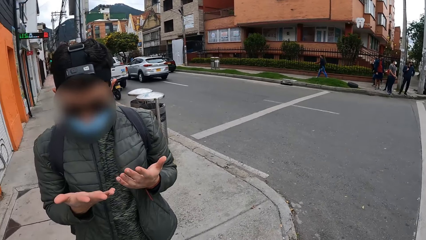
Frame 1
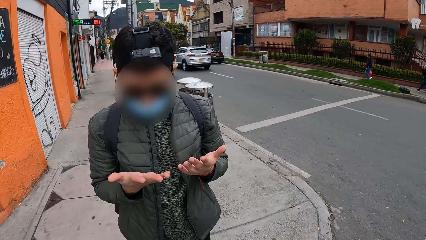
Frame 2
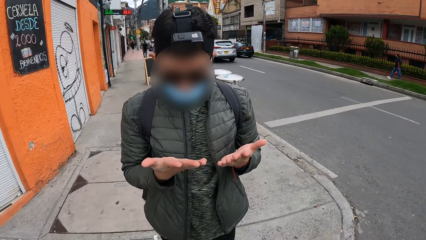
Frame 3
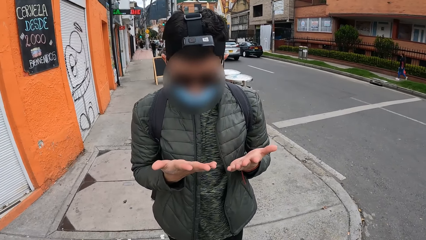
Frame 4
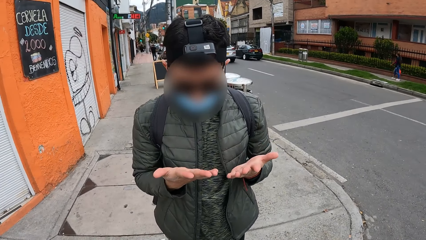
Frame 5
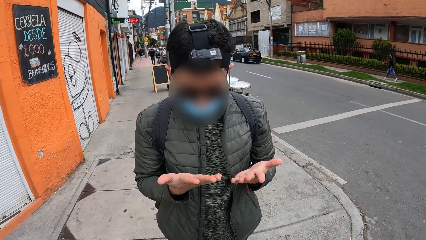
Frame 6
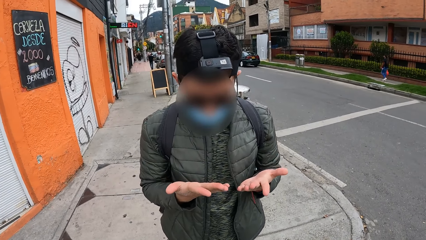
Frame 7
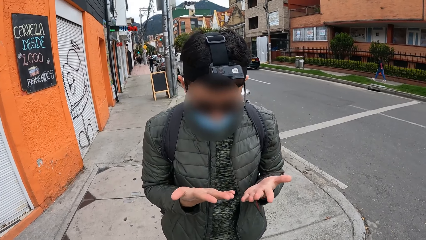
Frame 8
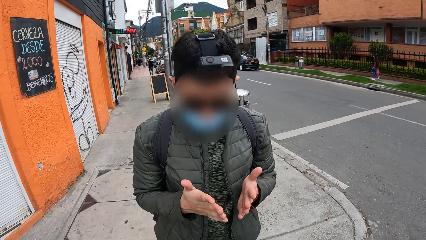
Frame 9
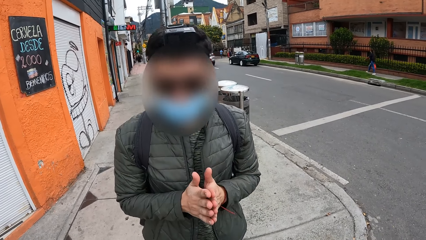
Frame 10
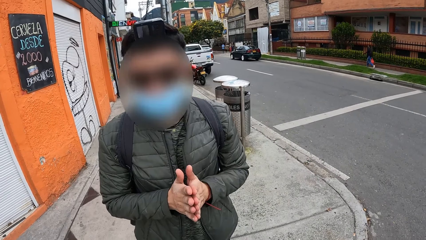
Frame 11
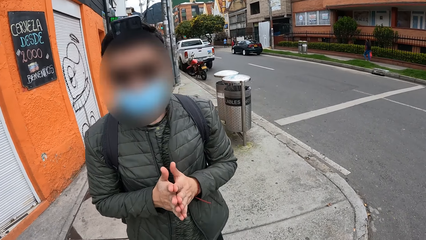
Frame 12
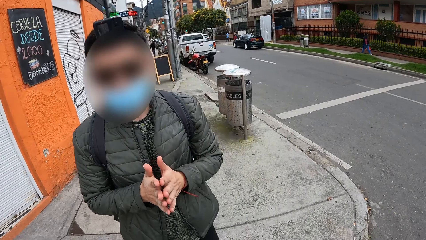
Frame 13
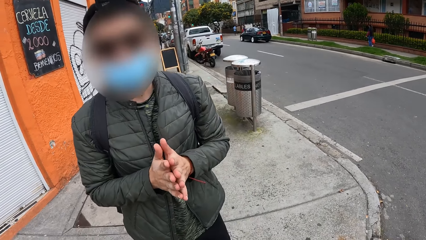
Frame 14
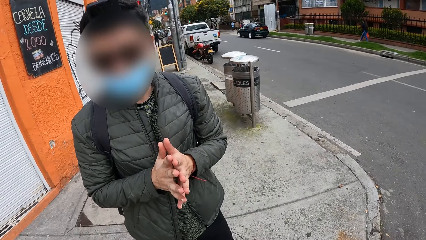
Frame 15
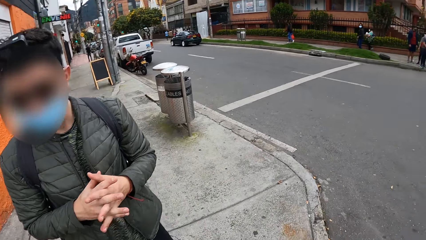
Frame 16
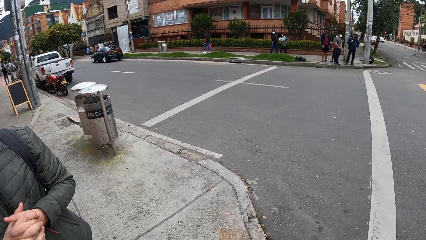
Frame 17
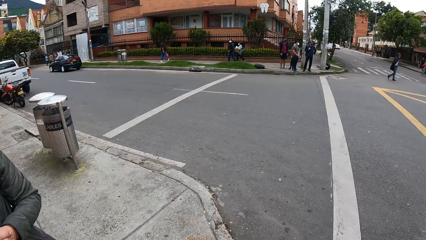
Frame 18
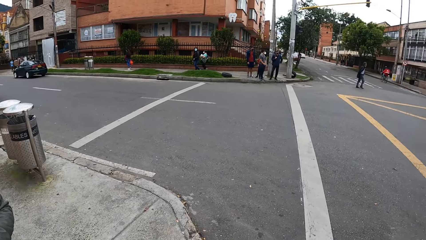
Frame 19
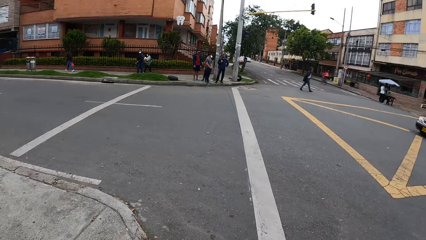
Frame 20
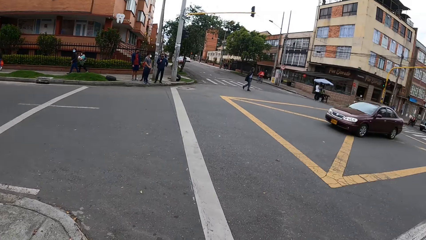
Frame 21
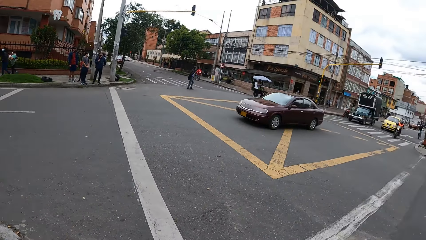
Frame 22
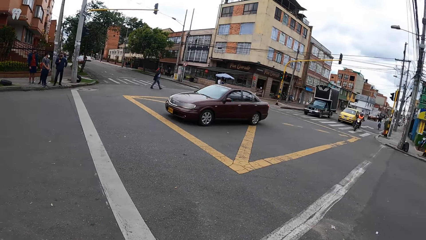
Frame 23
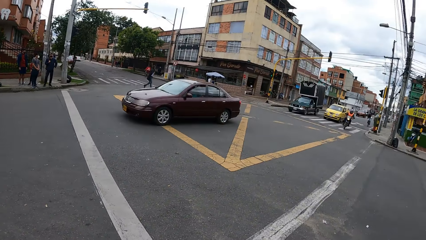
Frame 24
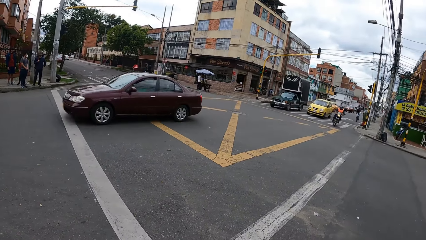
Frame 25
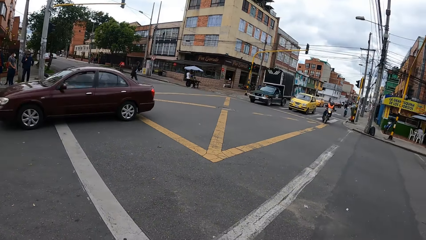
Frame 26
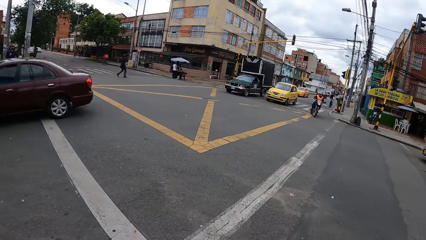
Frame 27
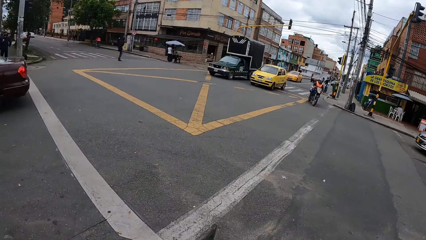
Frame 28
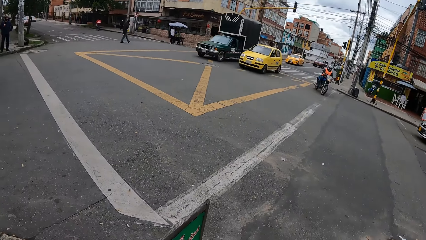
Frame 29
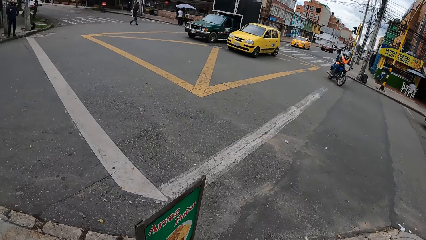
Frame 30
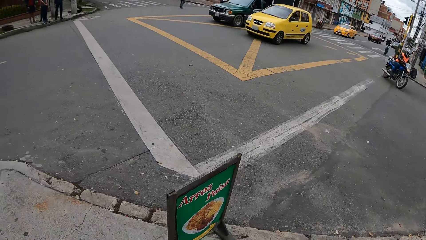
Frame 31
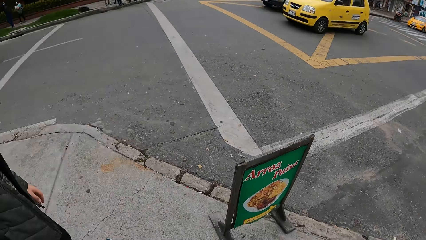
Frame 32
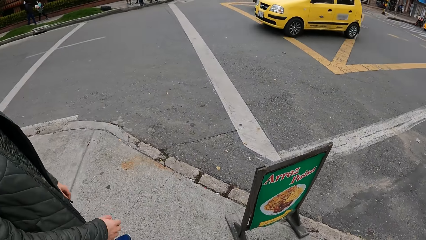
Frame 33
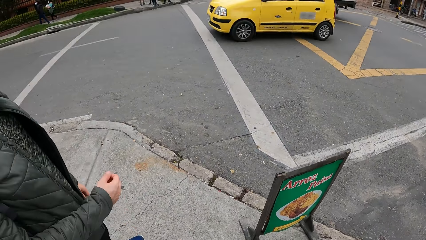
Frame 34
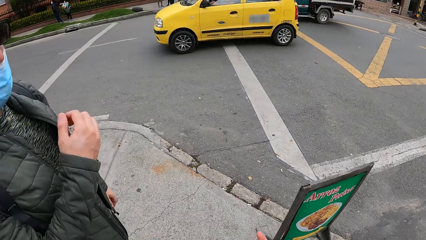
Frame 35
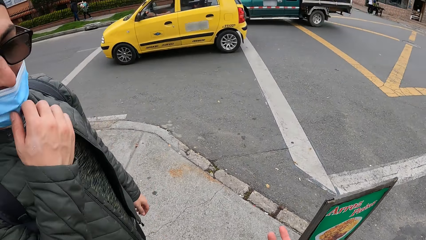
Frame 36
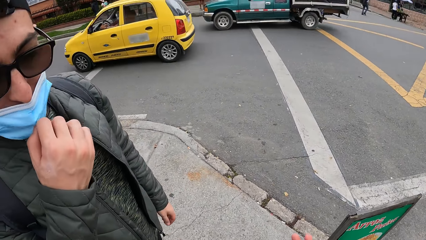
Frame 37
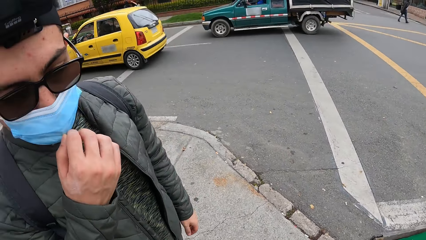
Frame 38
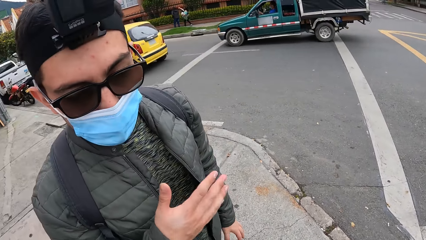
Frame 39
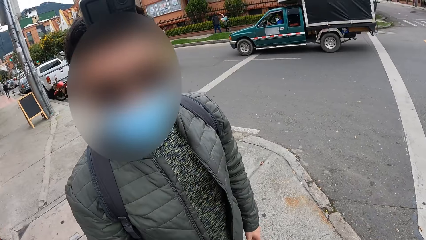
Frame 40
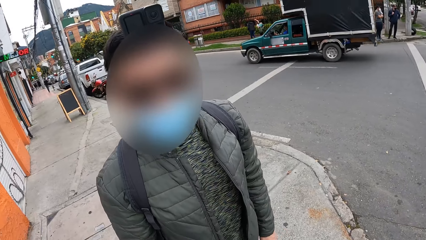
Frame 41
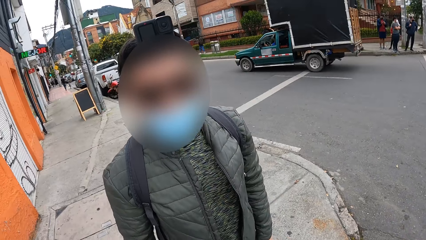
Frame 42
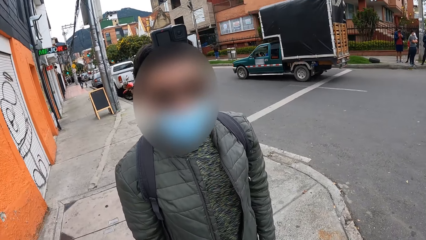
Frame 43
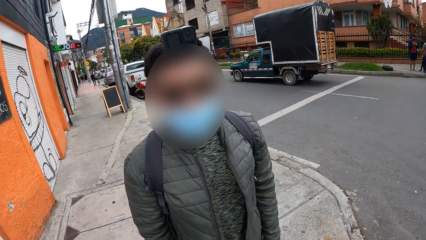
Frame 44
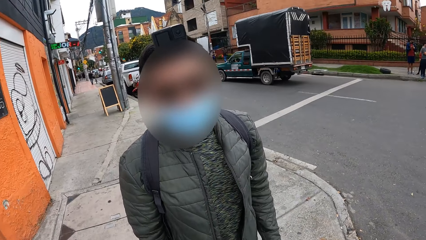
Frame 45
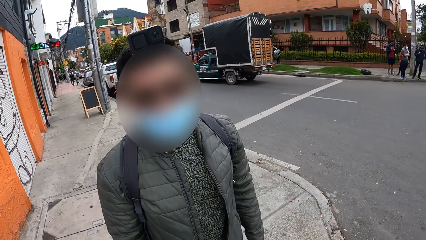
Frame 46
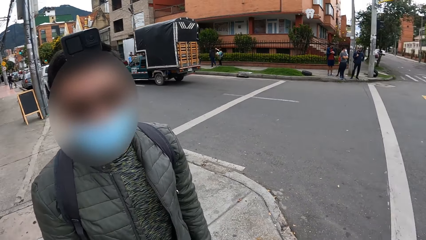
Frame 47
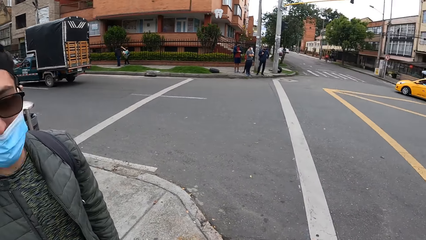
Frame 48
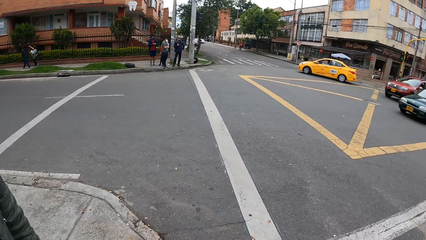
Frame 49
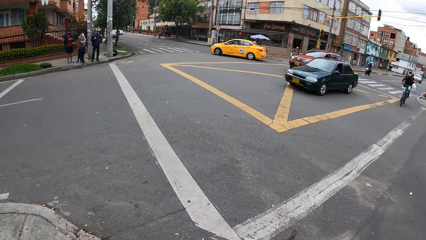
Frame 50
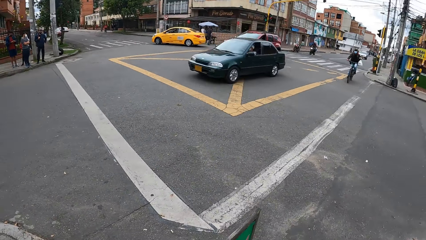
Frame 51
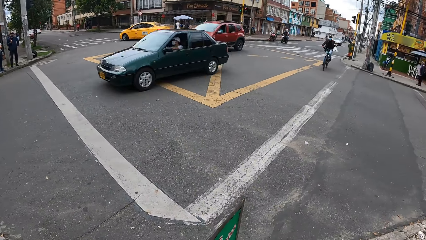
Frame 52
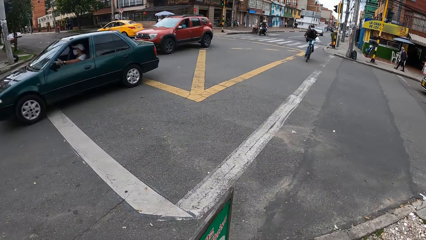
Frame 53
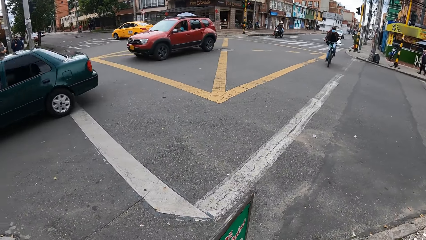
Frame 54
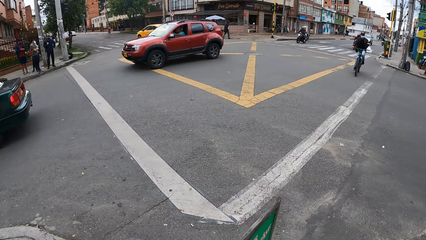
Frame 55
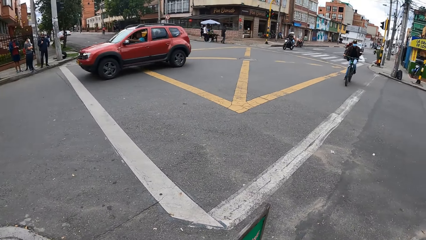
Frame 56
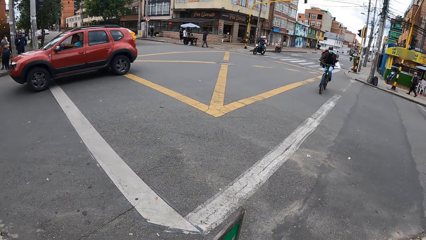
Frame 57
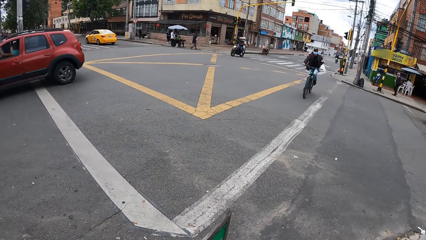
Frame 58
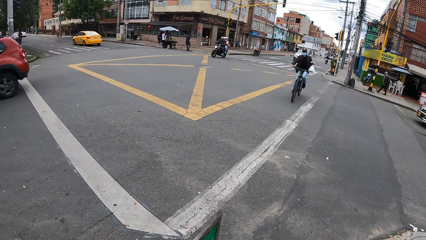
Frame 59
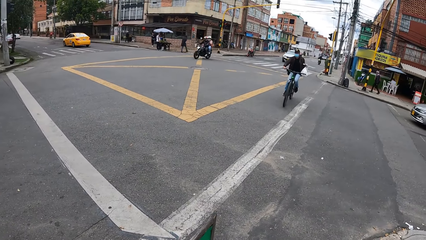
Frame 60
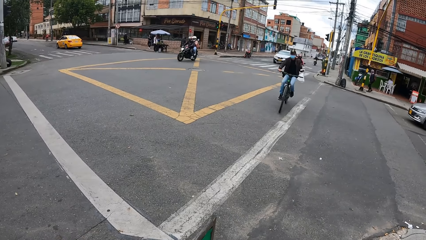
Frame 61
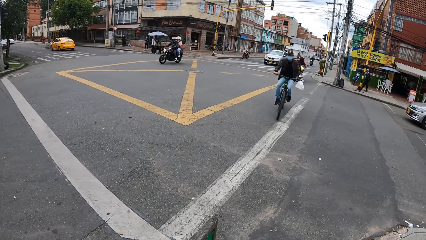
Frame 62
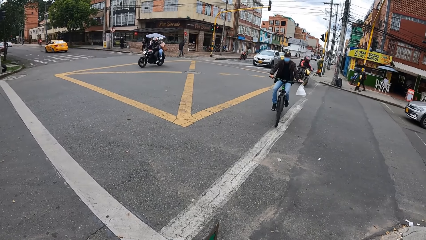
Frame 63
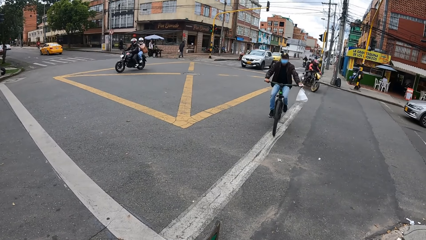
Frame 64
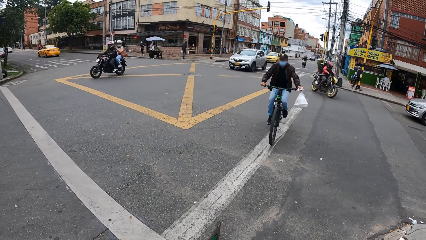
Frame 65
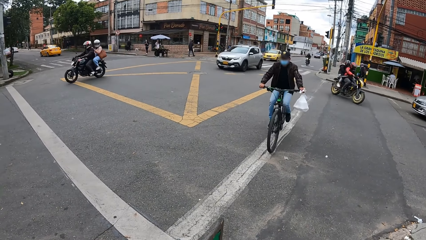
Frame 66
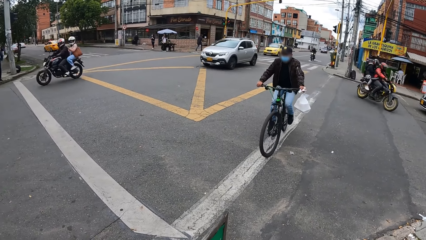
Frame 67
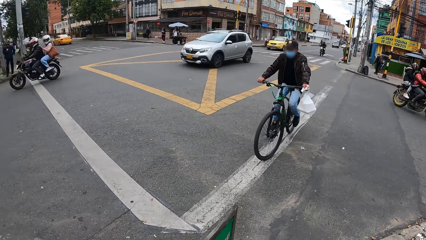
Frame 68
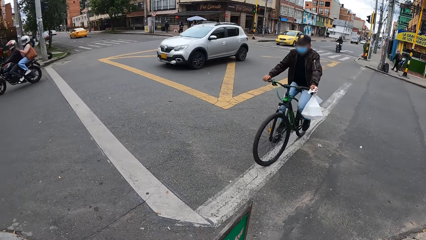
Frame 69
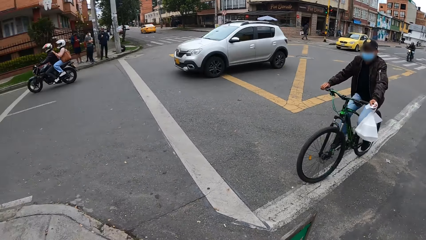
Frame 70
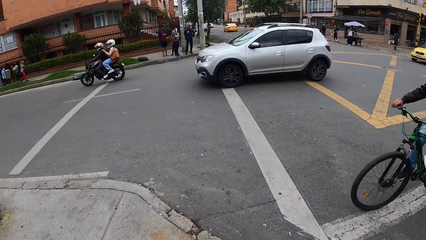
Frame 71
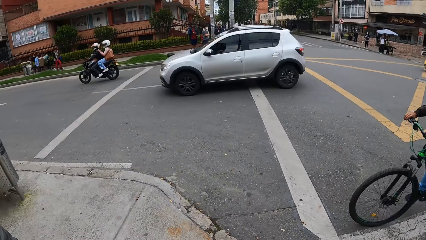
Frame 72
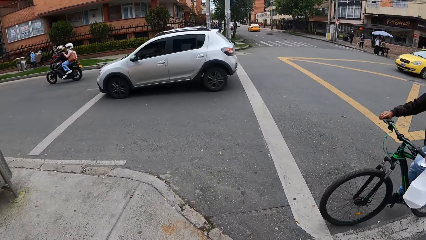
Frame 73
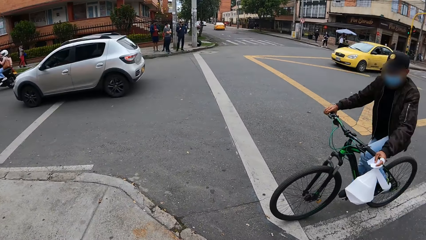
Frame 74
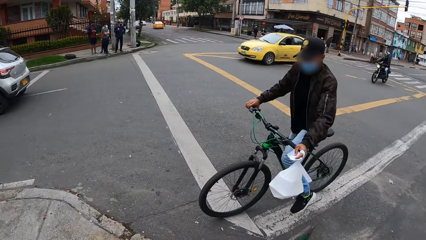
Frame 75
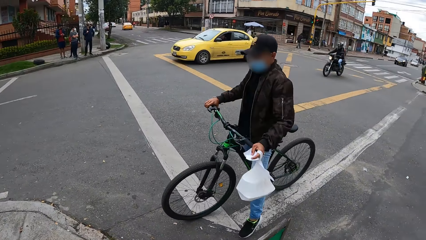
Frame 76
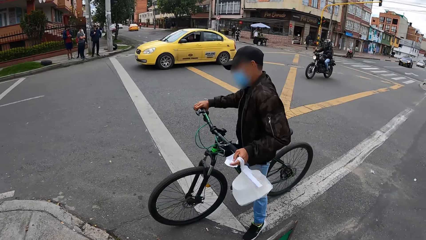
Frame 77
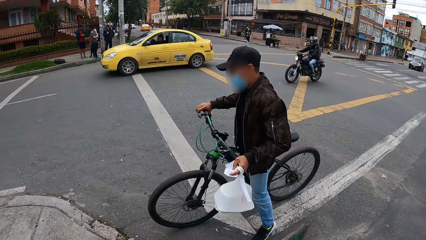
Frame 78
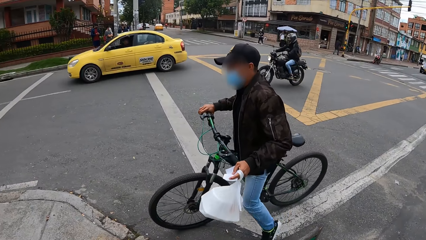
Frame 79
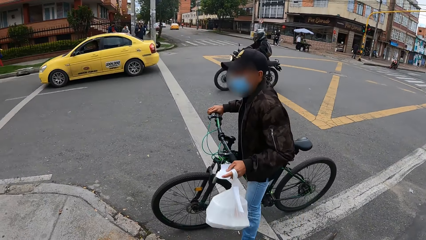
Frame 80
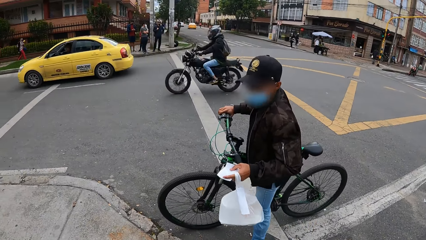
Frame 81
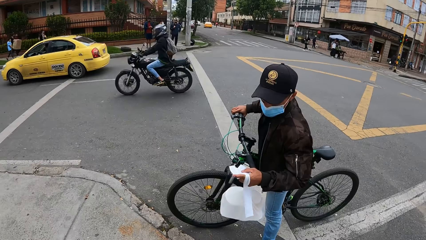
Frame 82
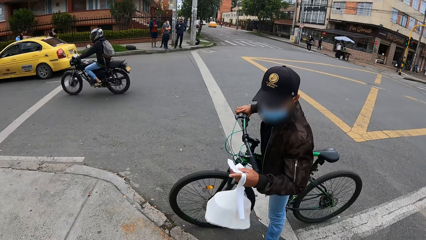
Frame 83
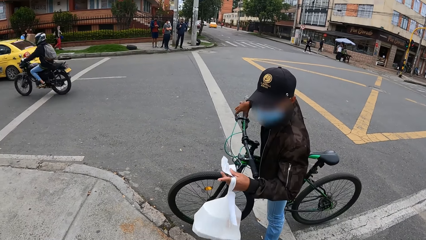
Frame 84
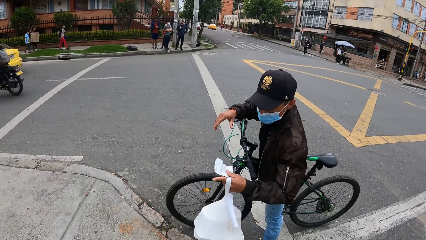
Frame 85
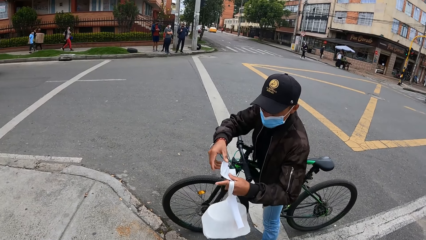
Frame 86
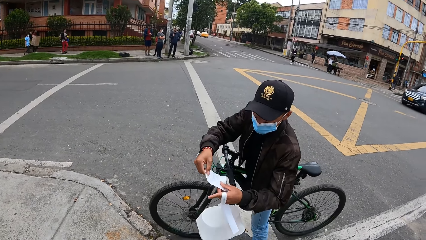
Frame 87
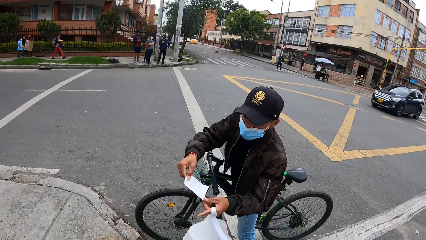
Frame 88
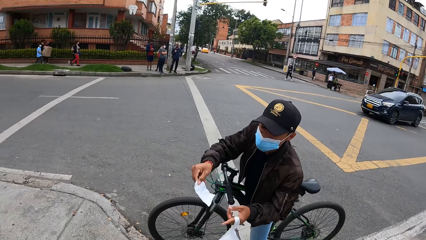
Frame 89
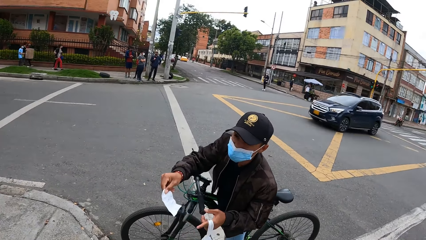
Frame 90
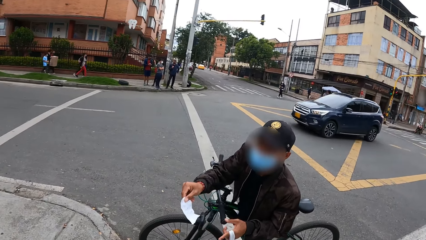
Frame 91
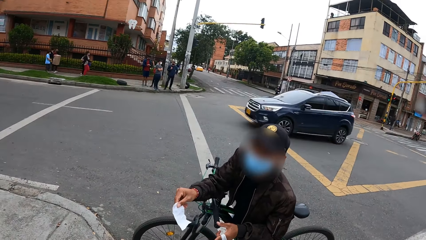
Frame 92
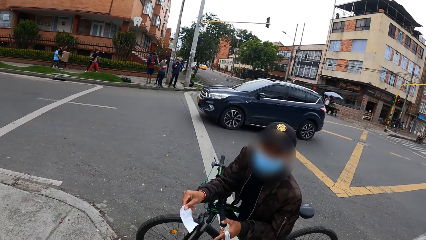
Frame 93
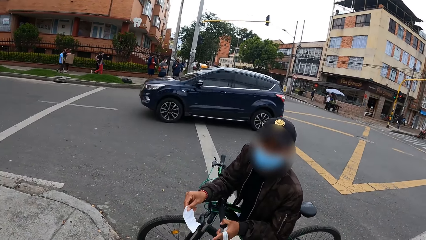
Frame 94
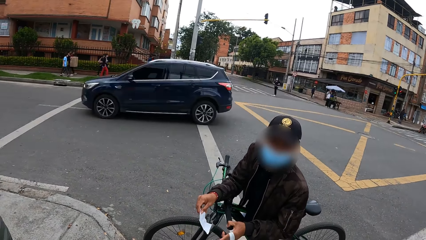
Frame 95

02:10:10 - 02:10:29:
The camera wearer looks back and looks aside. A wine coloured car drives past the camera wearer. A yellow car drives past the camera wearer. The camera wearer looks back. A truck drives past the camera wearer. The camera wearer looks aside. A green car drives past the camera wearer. An orange car drives past the camera wearer. A man rides a motorcycle past the camera wearer. A silver car drives past the camera wearer. Another man rides on a motorcycle past the camera wearer. The camera wearer and a third man interact with a fourth man on a bicycle on the road.
